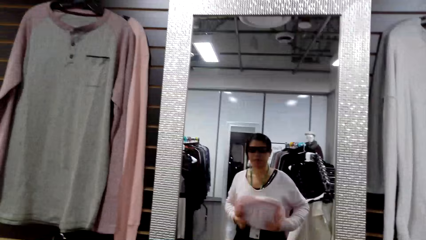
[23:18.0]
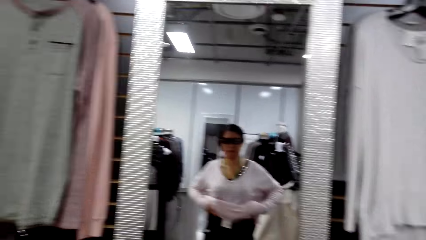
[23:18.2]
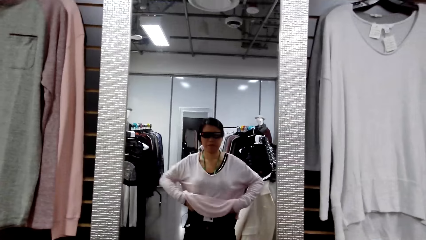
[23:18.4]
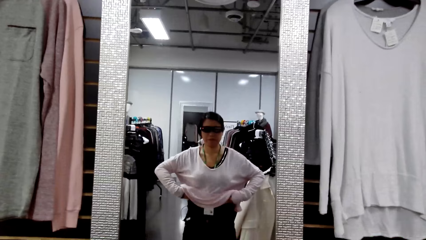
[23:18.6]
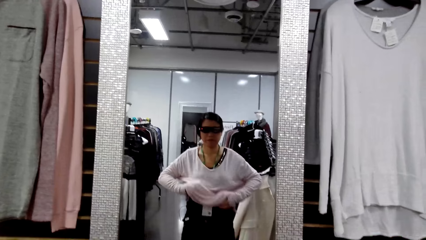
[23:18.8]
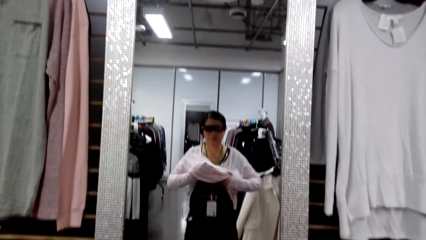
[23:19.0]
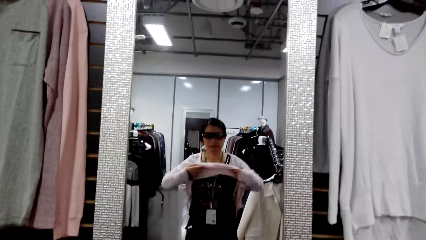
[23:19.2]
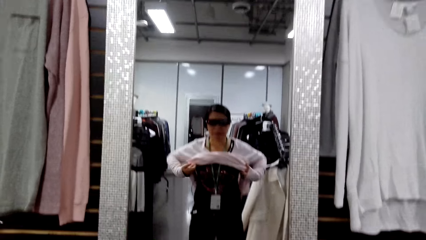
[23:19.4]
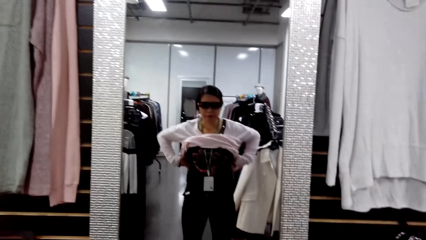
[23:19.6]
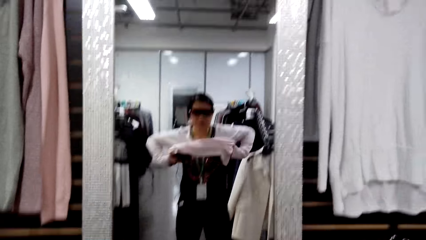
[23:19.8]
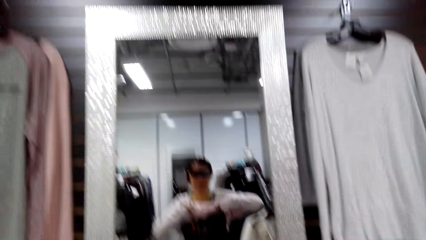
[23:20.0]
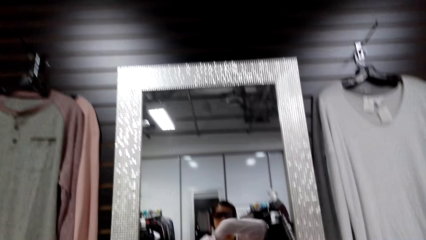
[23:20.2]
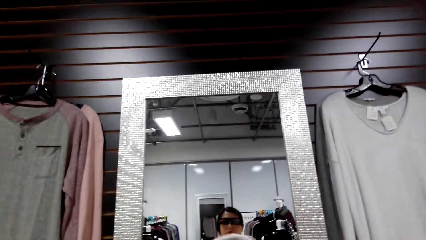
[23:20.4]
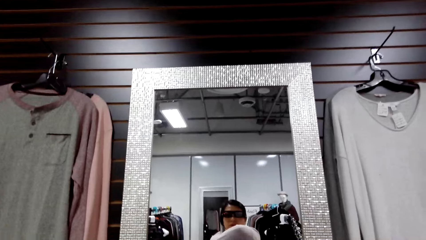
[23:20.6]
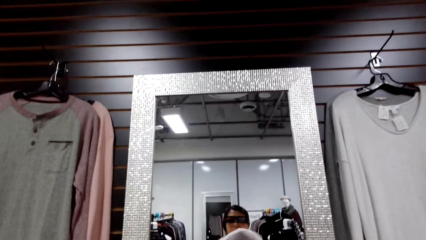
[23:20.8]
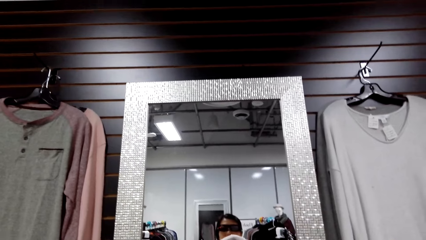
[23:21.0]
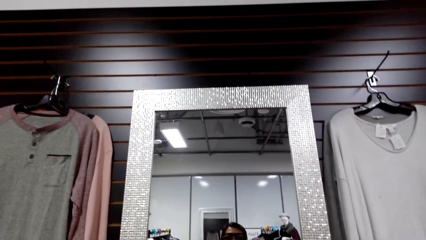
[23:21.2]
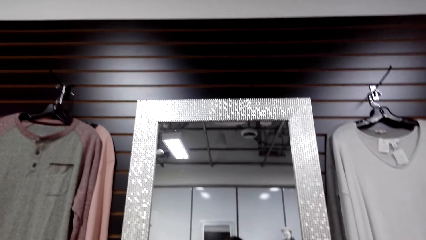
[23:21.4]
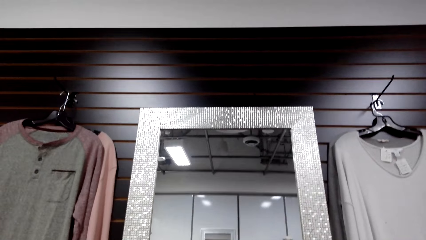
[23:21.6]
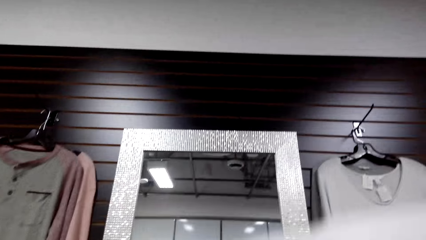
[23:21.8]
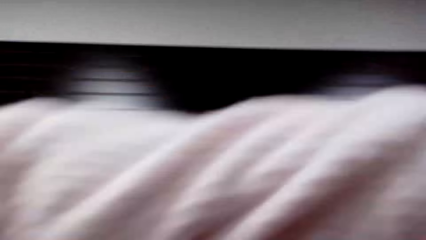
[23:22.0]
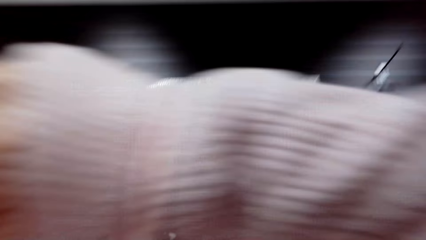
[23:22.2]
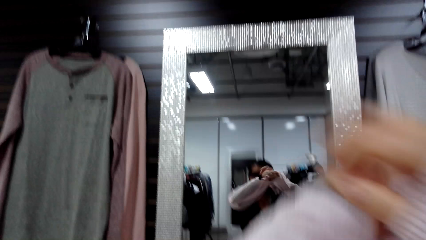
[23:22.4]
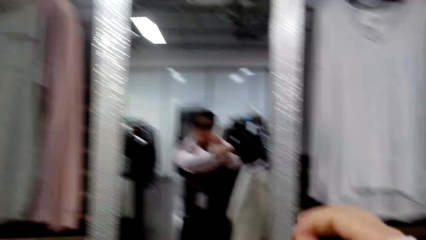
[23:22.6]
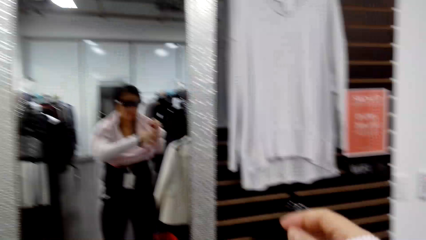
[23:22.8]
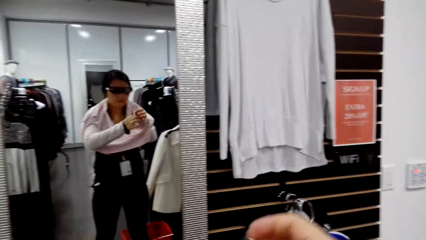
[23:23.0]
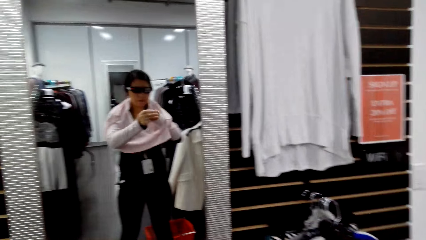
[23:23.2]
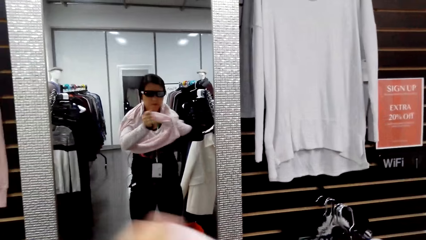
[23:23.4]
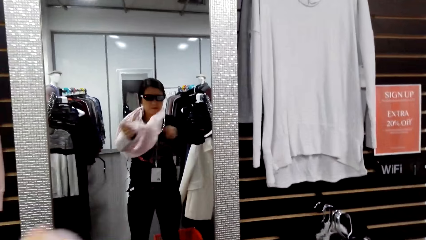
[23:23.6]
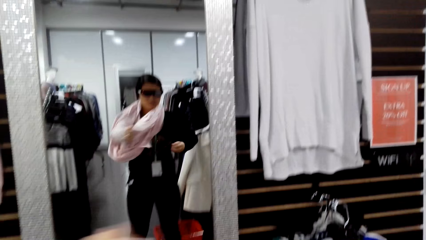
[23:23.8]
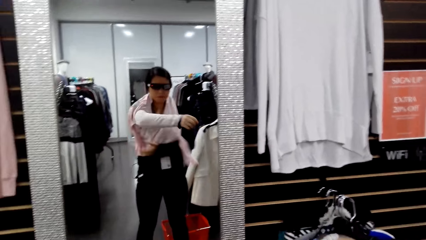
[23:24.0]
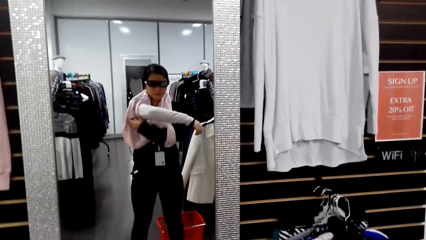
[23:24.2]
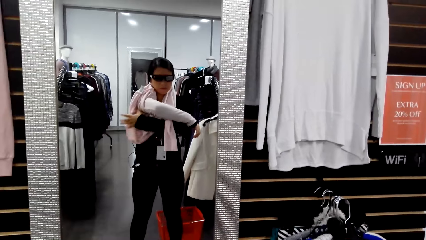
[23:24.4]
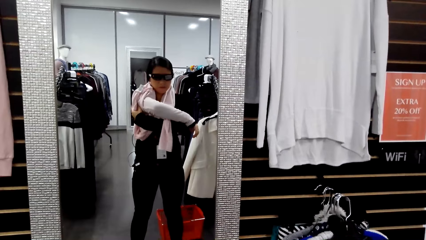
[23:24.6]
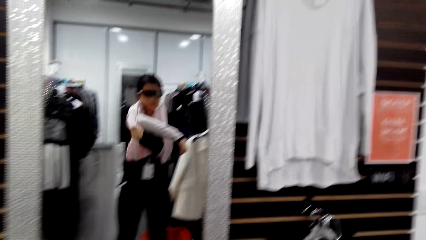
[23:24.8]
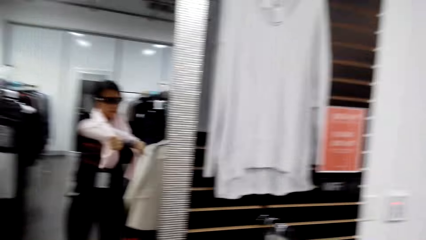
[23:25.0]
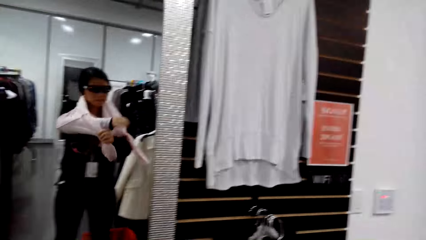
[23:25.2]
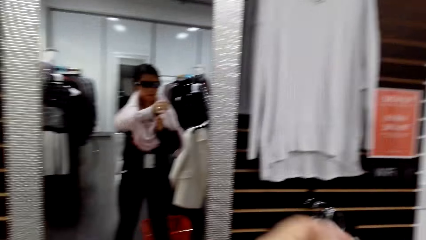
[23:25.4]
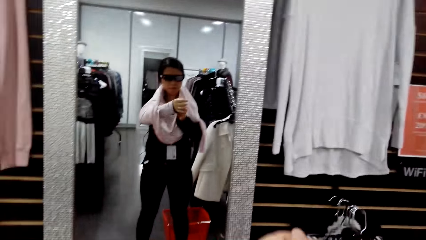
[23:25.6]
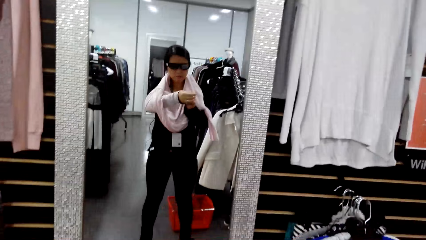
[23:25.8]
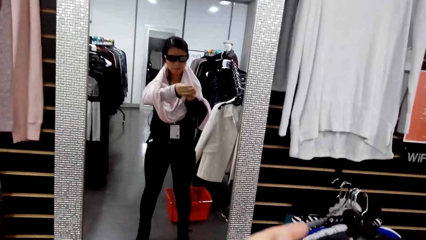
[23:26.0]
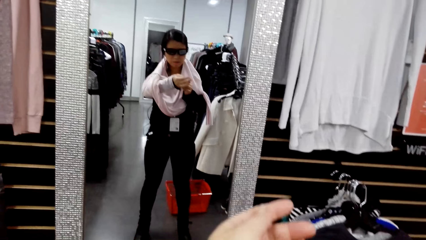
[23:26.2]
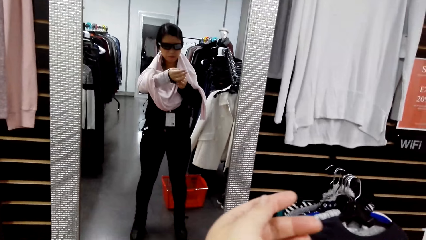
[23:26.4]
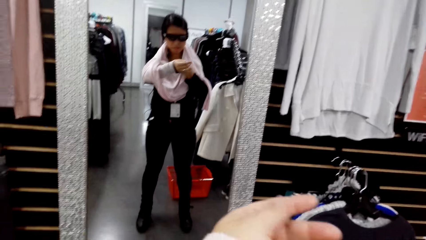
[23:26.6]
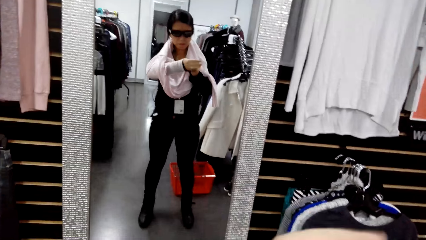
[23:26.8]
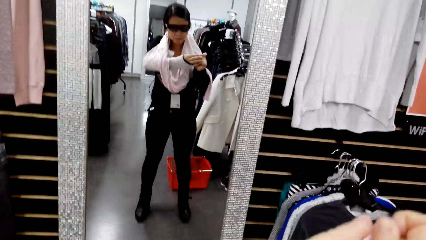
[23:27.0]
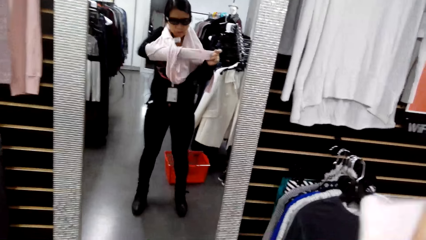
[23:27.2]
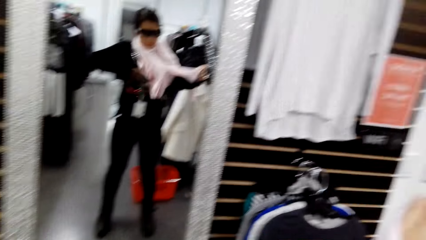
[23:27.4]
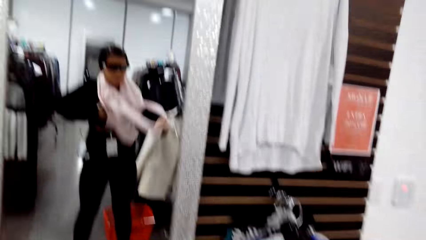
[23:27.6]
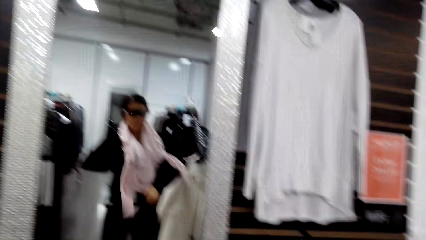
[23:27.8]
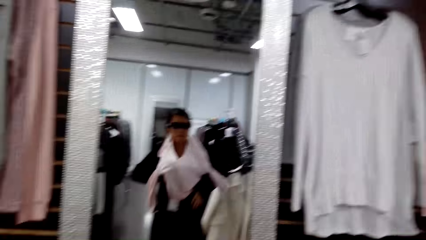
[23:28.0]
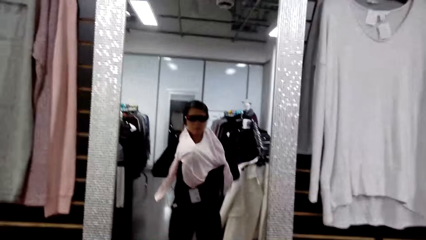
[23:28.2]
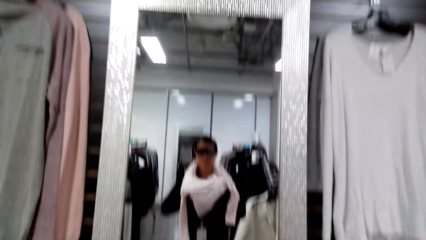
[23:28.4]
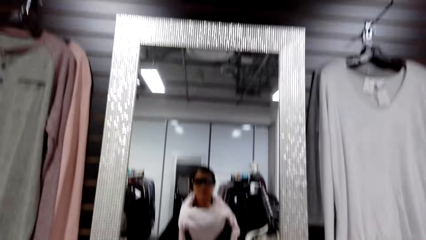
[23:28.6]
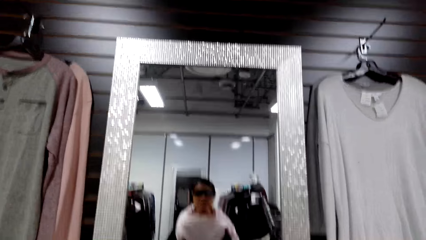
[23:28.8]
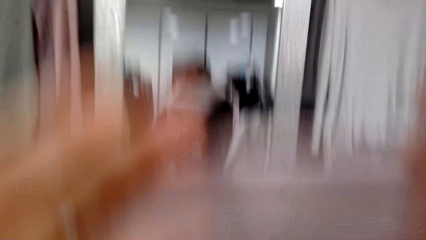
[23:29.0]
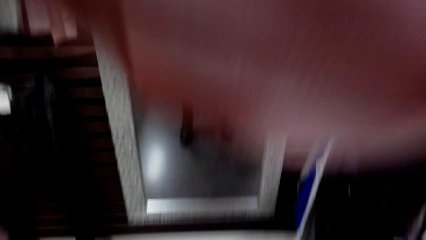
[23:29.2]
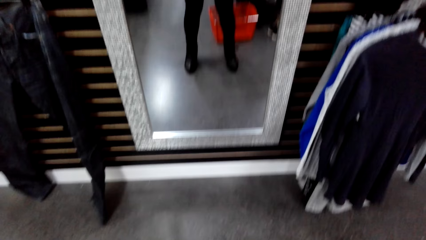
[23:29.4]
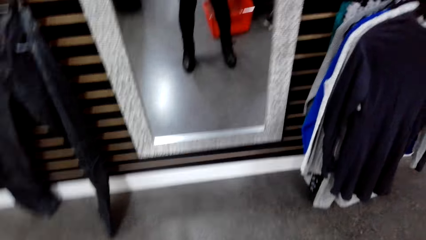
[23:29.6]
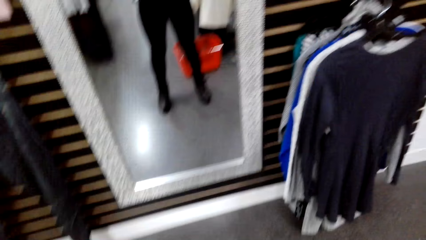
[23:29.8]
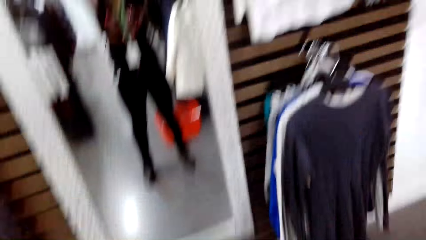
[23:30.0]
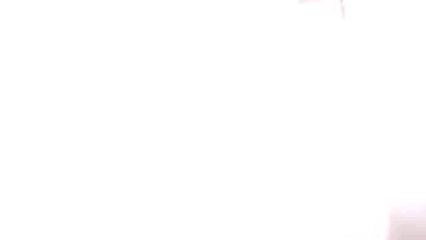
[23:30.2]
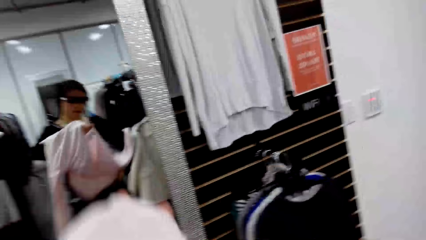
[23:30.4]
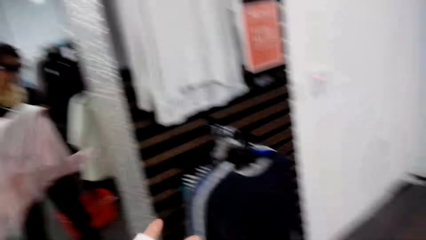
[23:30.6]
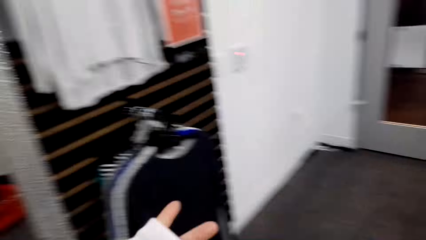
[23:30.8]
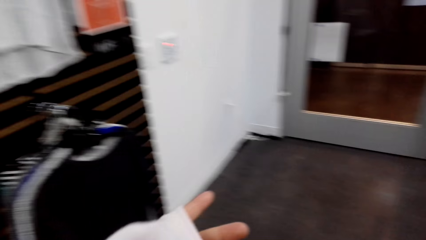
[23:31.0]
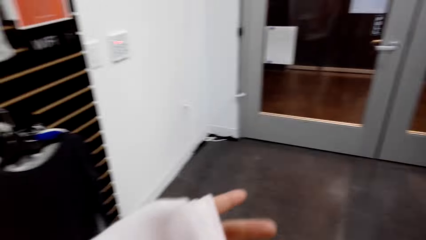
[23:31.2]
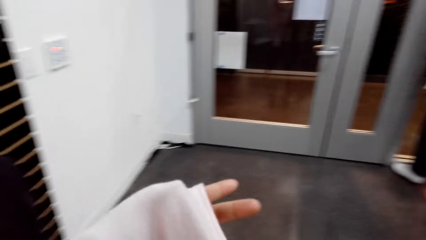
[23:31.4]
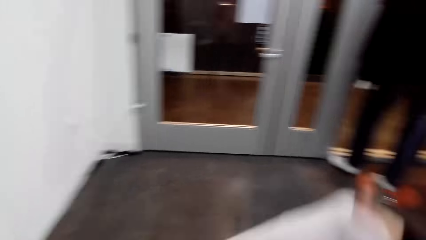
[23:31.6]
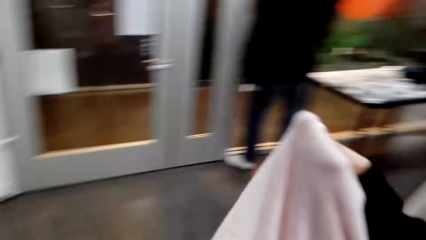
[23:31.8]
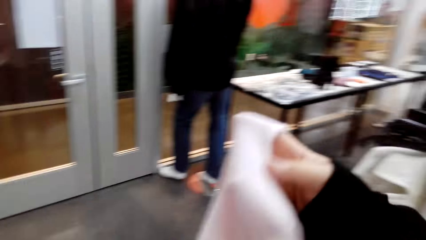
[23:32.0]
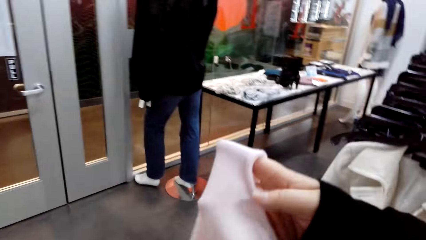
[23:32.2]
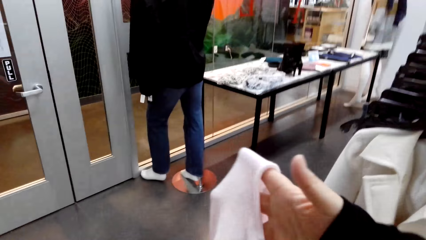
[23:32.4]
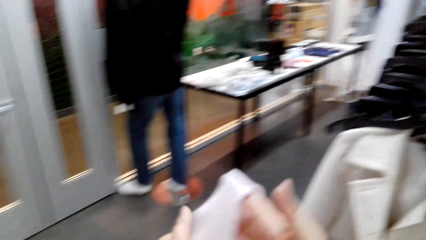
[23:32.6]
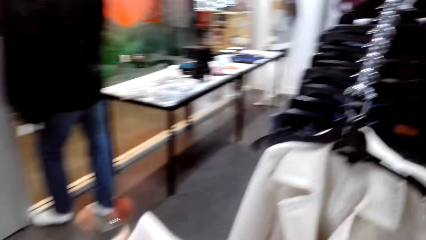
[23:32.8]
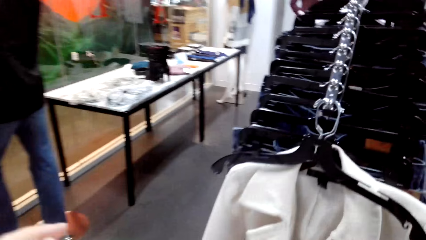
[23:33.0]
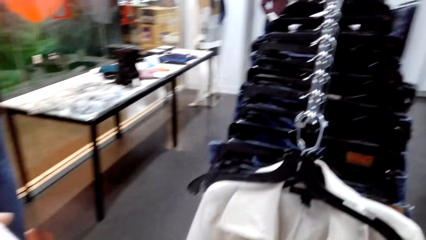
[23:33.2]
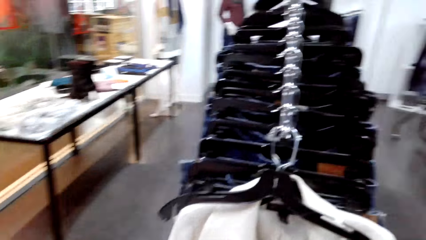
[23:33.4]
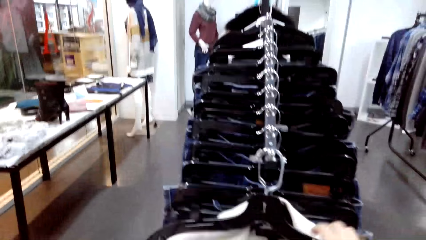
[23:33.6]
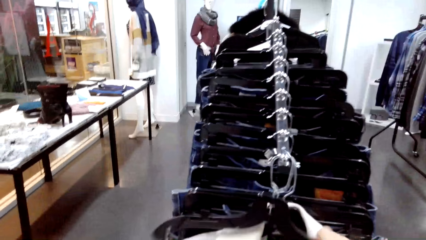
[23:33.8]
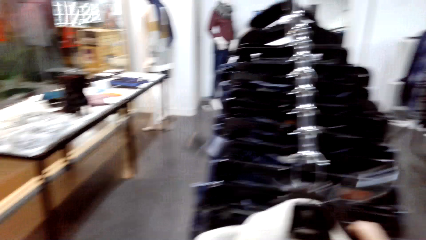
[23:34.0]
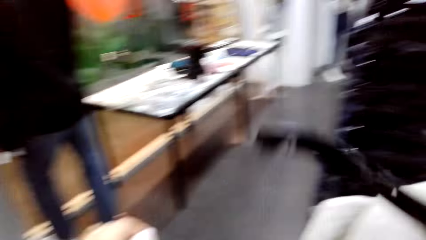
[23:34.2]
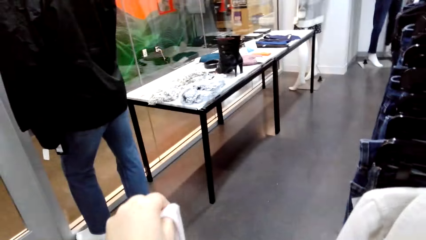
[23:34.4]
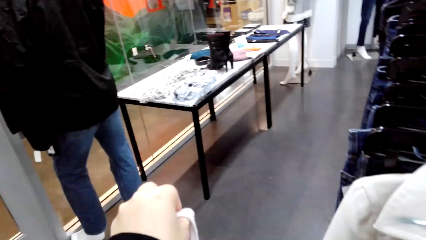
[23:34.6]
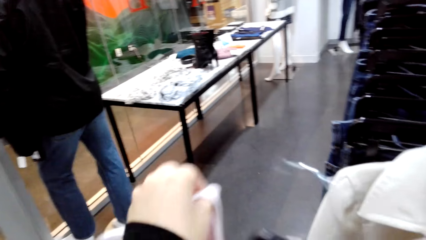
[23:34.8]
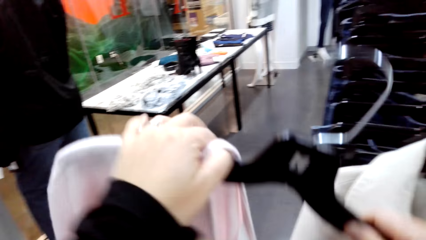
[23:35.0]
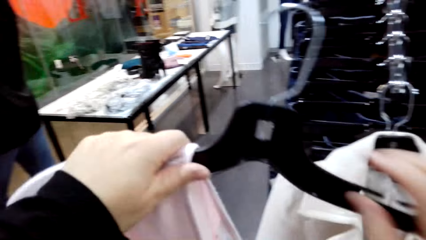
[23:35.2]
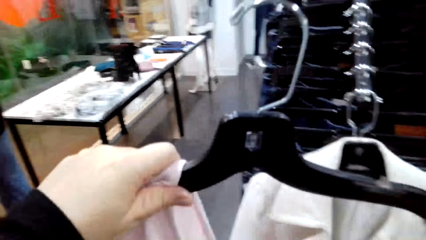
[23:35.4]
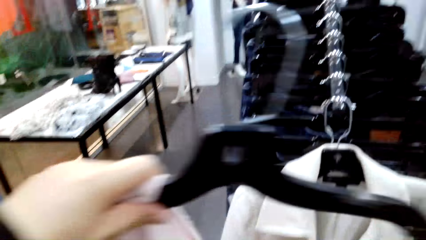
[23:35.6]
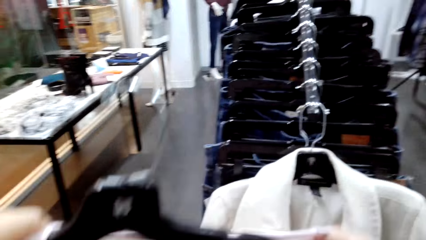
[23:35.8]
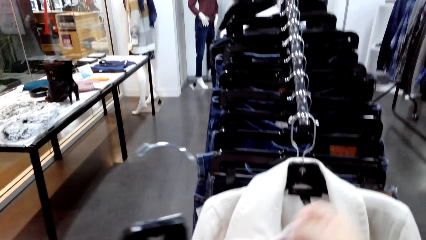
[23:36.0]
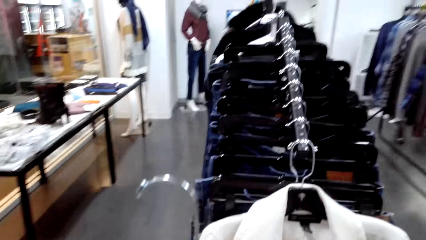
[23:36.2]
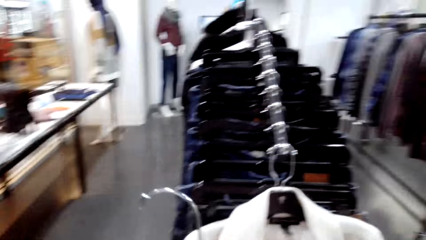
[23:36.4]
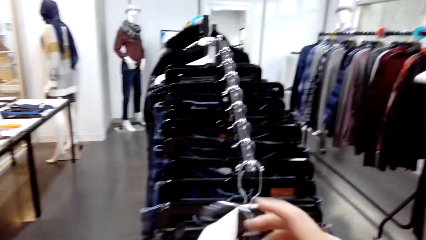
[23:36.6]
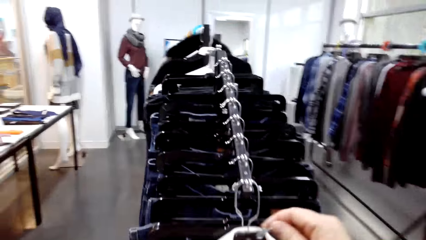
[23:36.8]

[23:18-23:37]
The camera wearer removes the cloth. They walk around the shop, stare at the cloths on the hangers, pick up the hanger from the stand, and put the cloth on the hanger.
